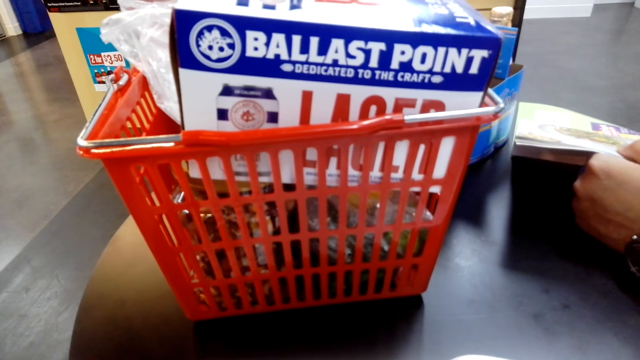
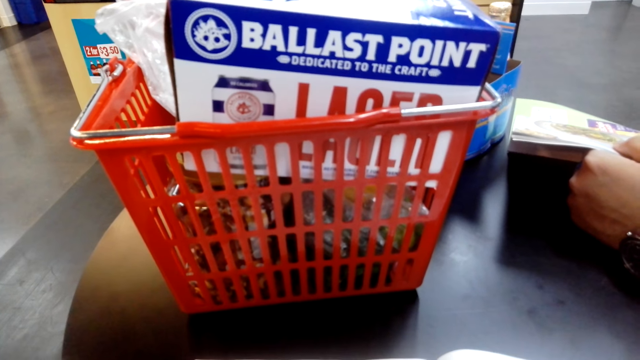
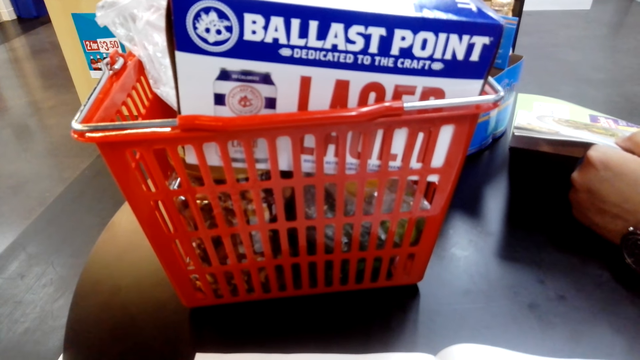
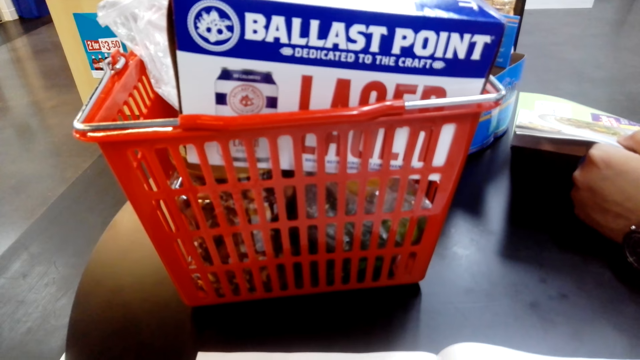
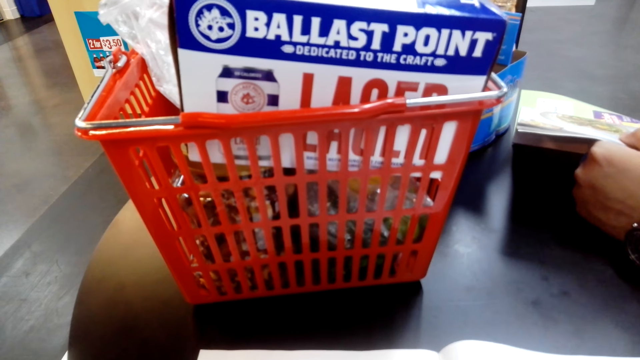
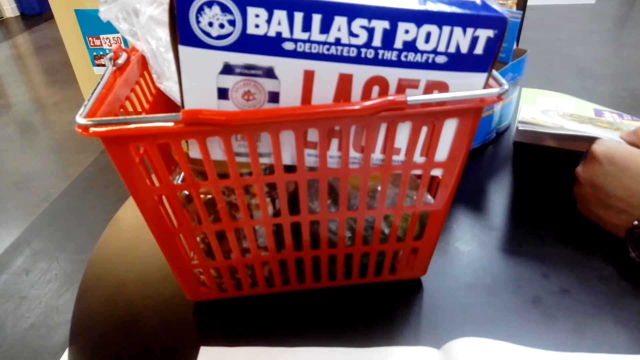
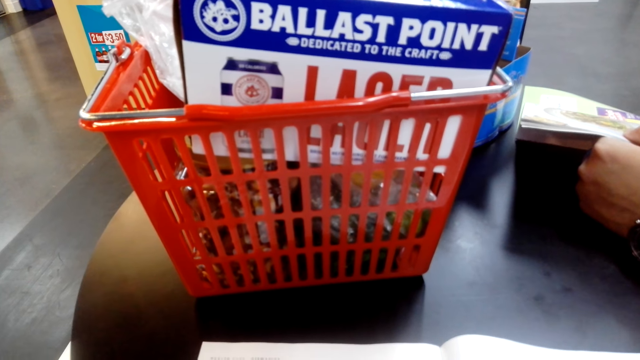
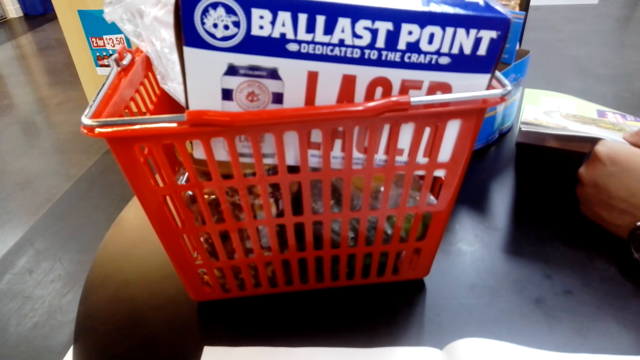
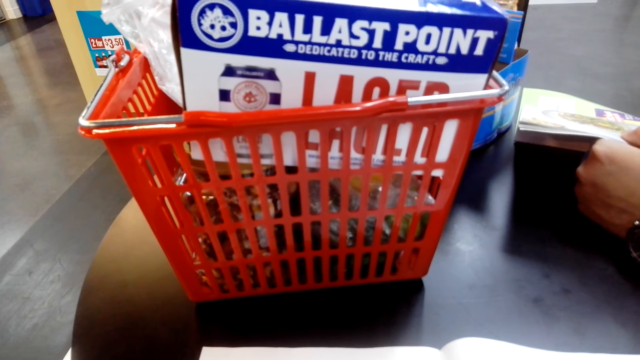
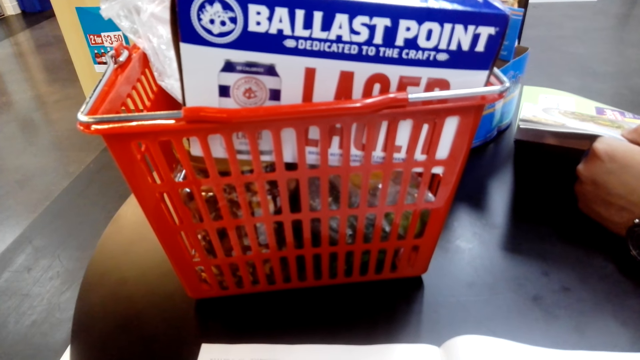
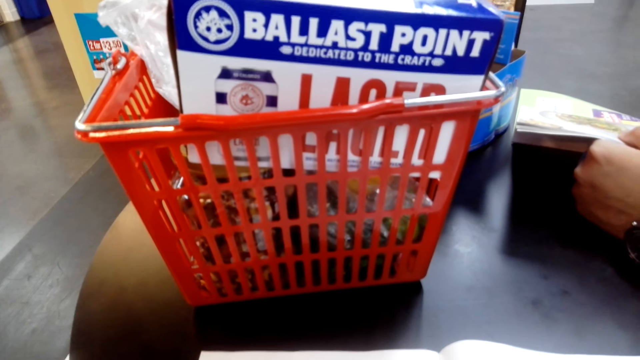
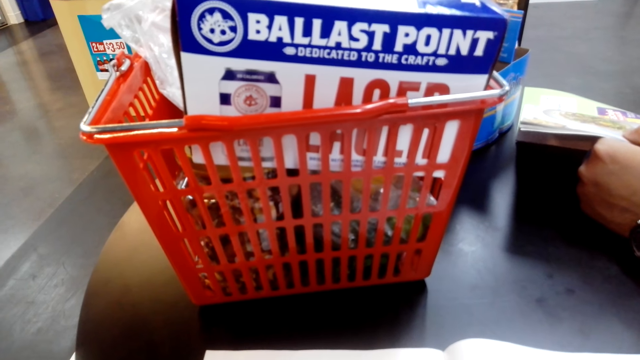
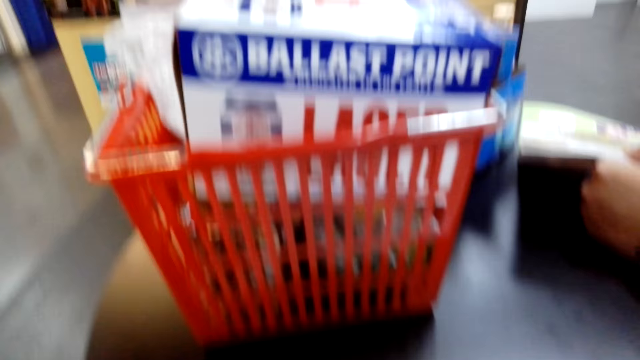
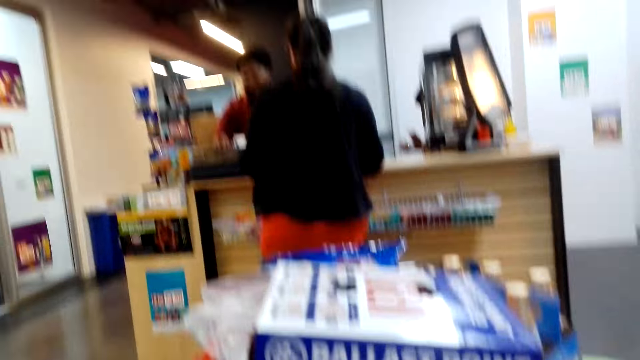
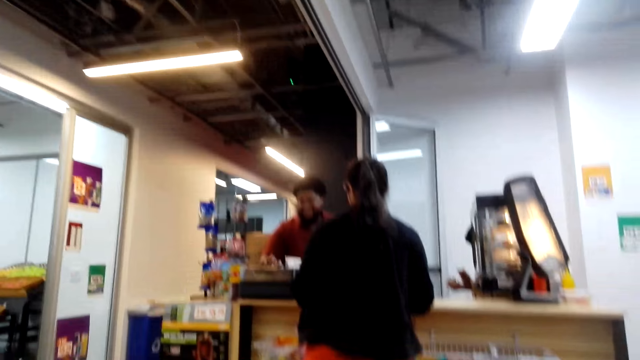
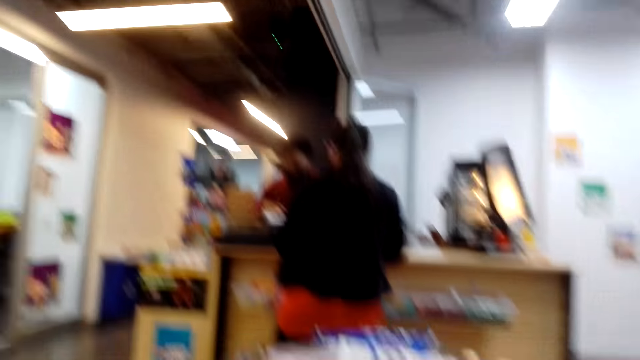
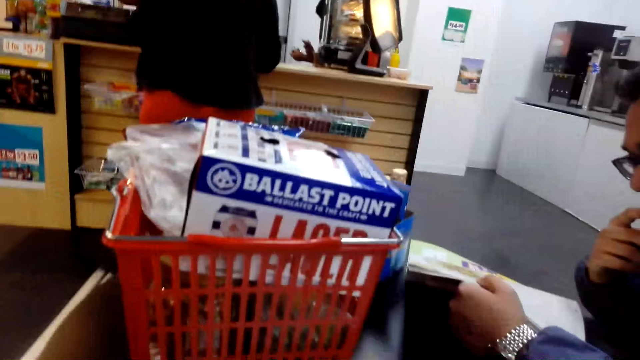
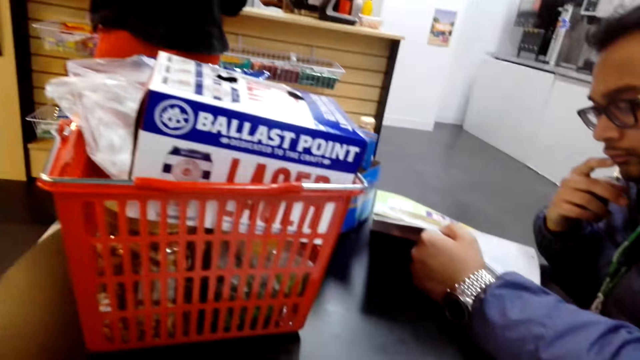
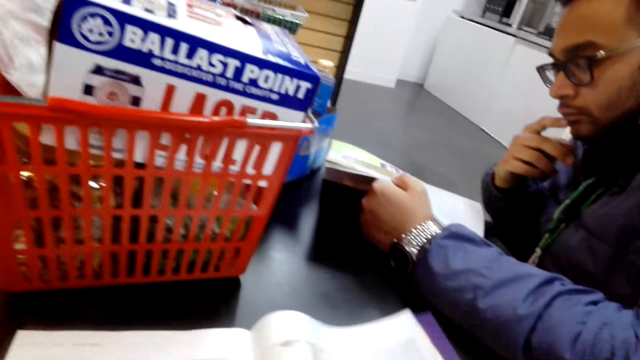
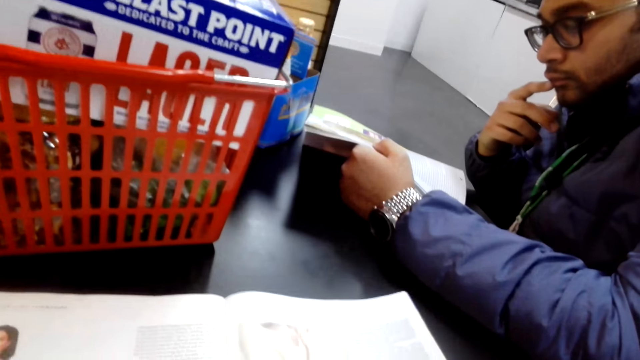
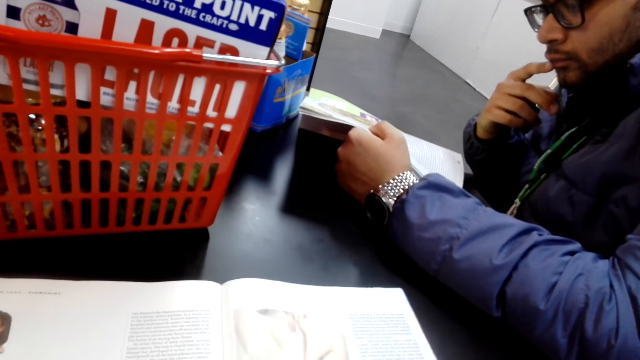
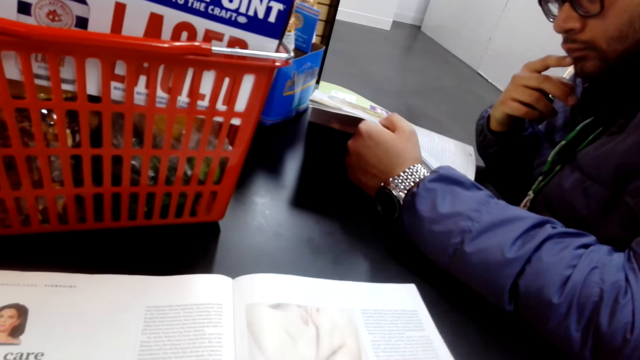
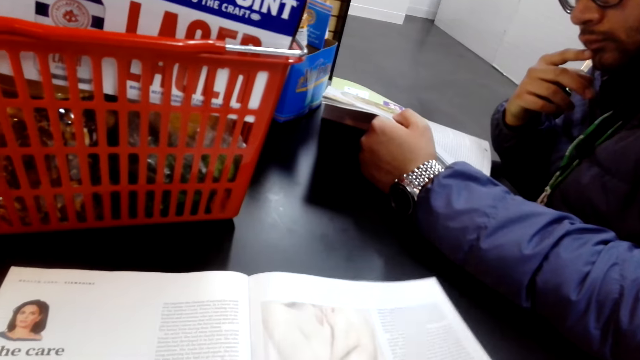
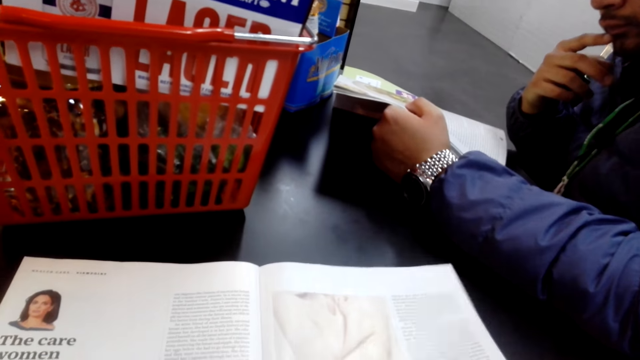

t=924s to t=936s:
A person holds a magazine. The camera wearer looks at a woman by the counter. They look at the magazine. They look at the person.

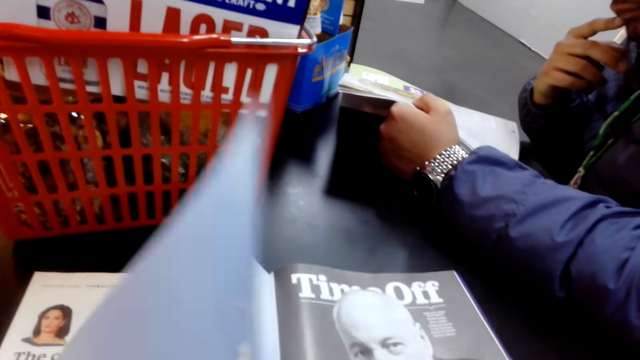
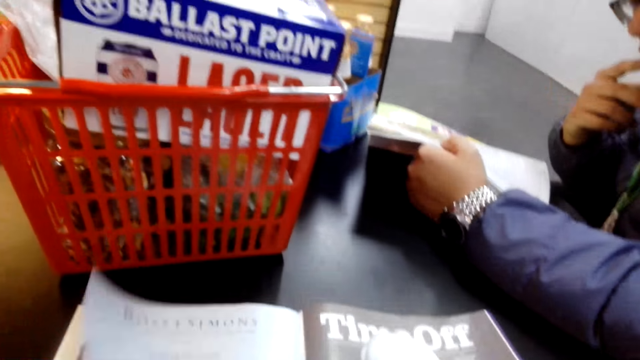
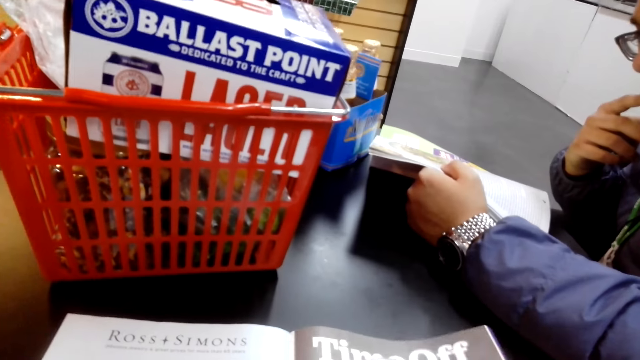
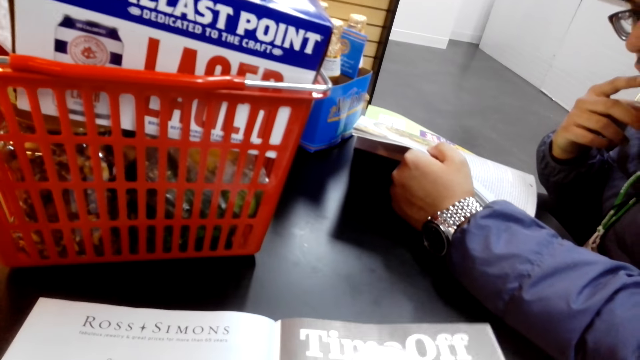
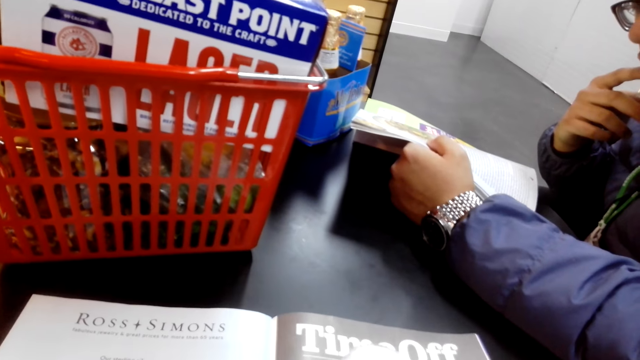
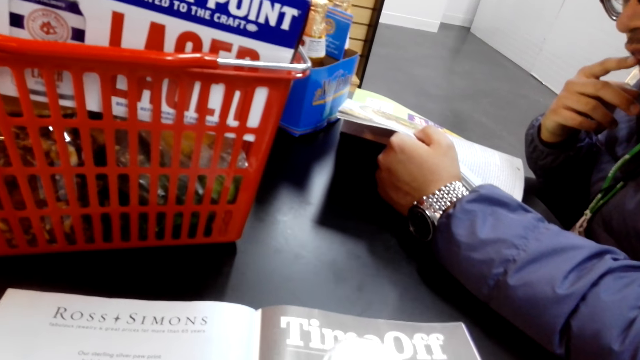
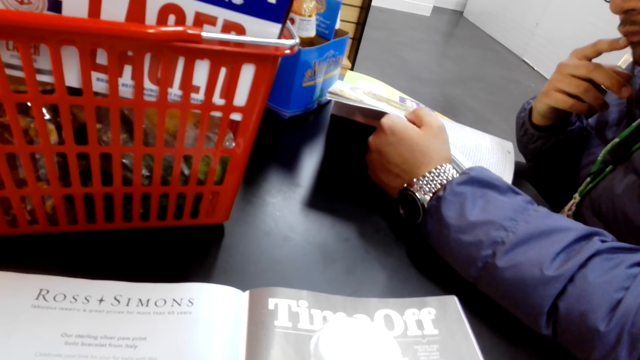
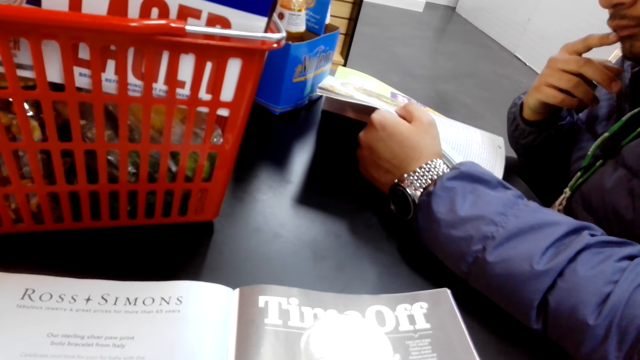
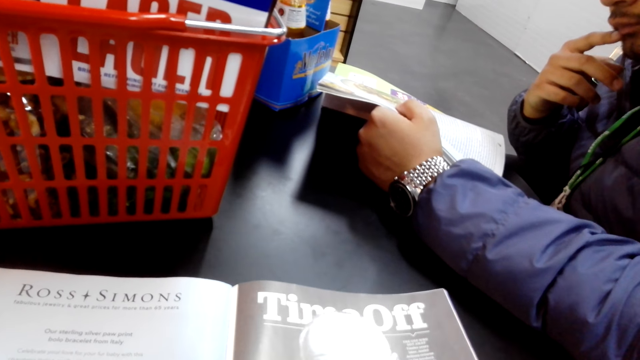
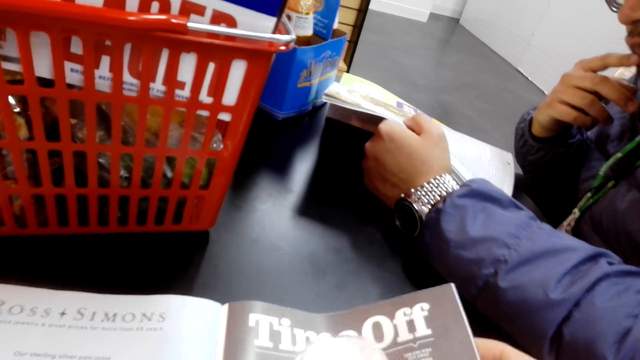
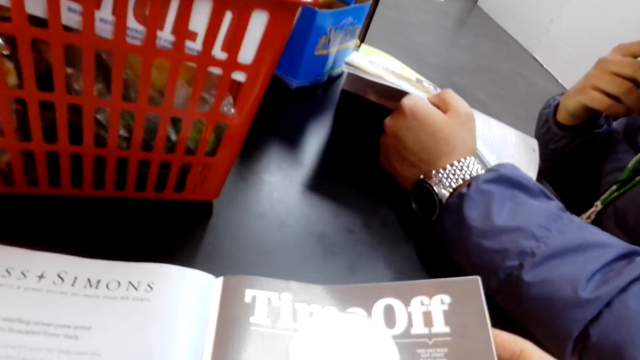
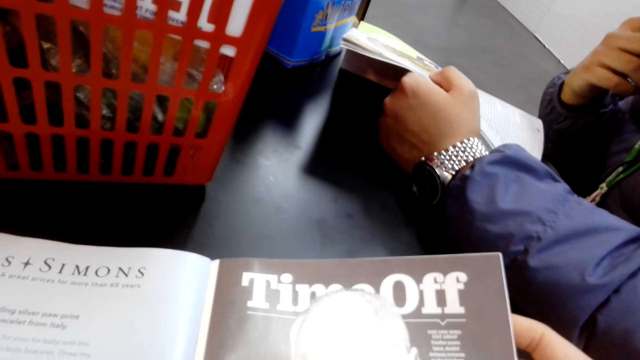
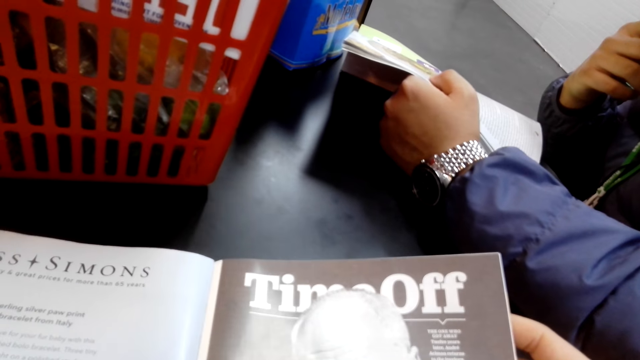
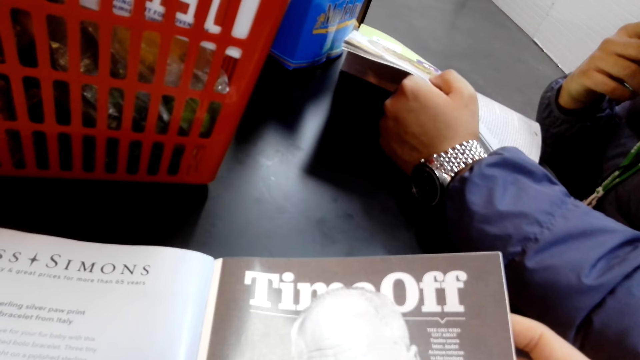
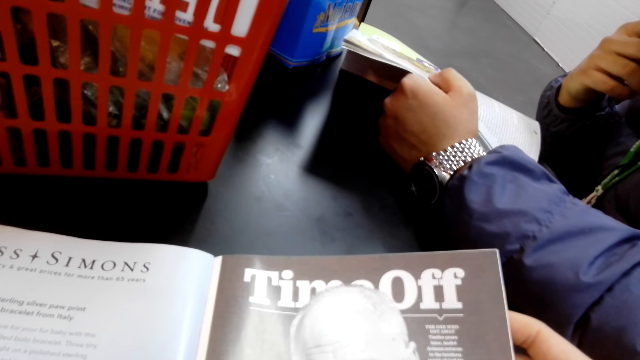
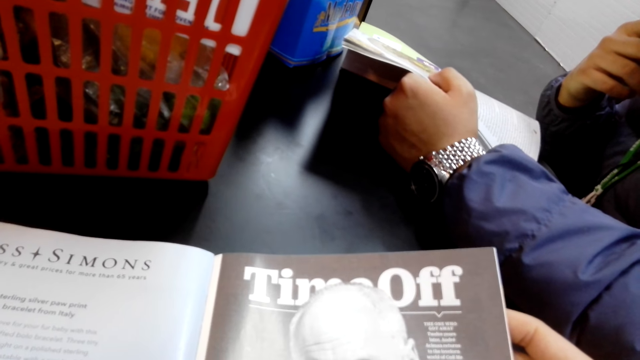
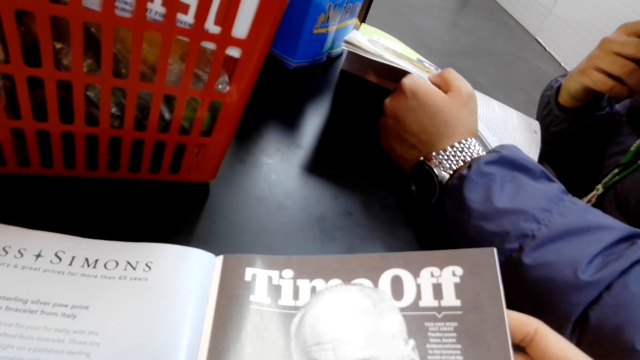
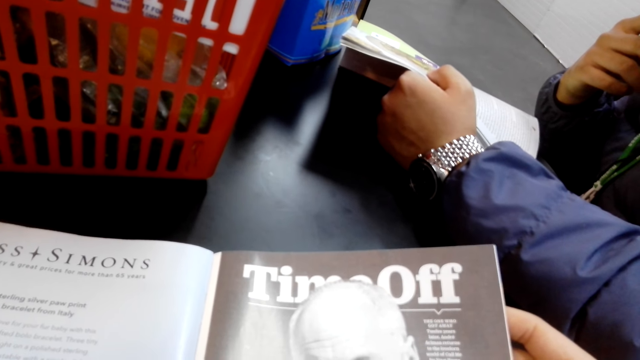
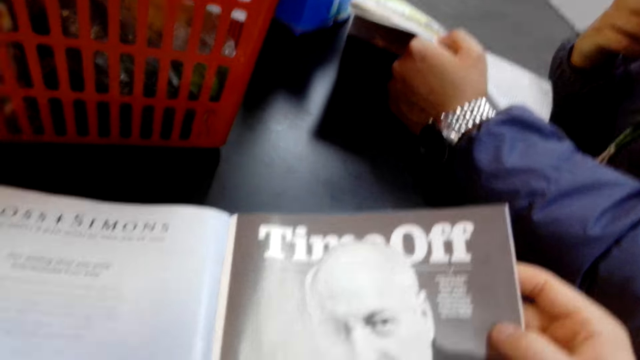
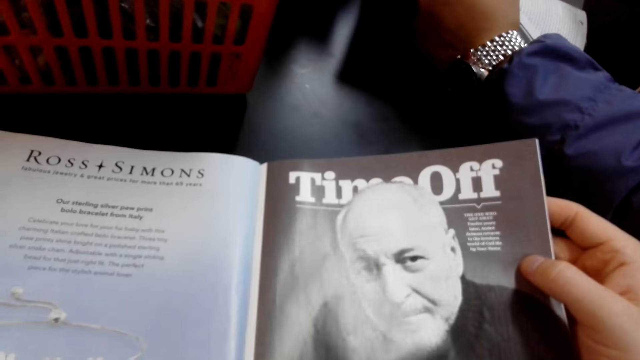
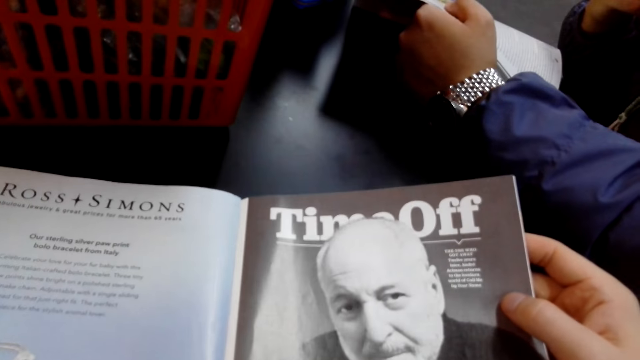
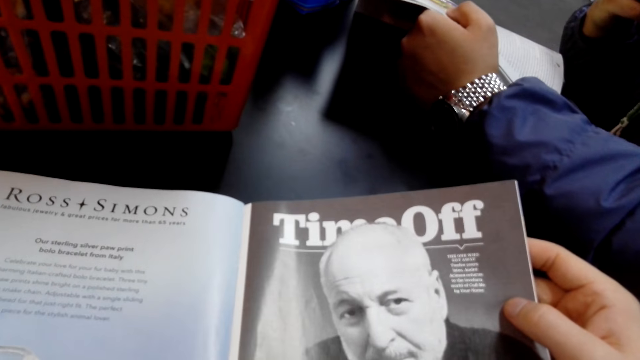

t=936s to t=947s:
The camera wearer flips a page of a magazine. They read the magazine.
